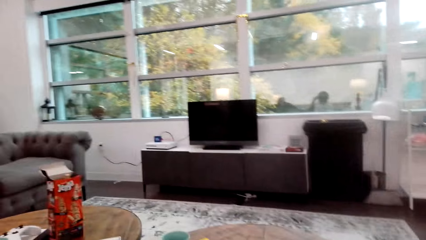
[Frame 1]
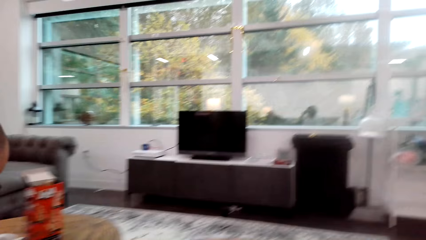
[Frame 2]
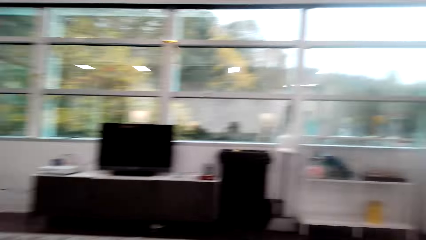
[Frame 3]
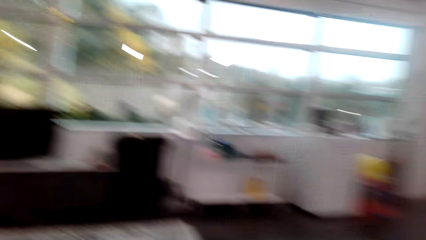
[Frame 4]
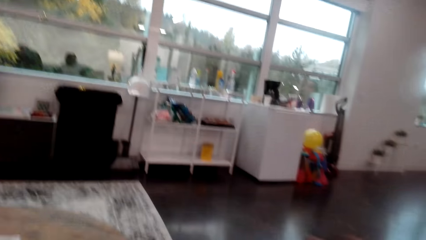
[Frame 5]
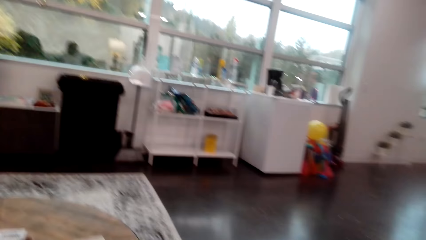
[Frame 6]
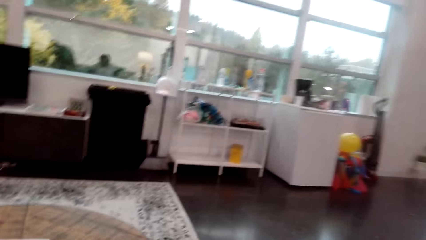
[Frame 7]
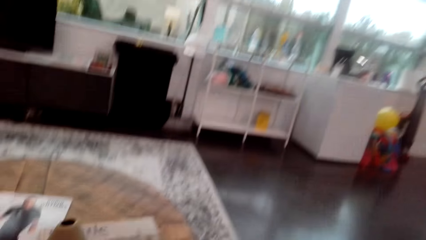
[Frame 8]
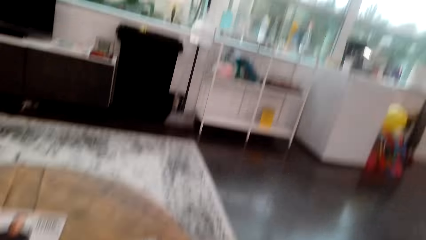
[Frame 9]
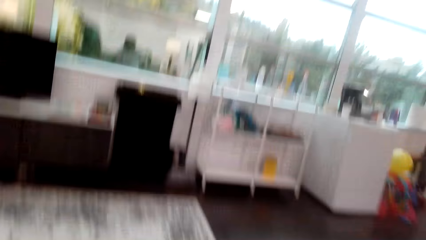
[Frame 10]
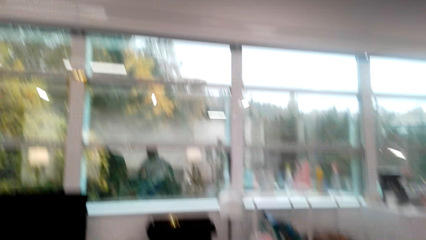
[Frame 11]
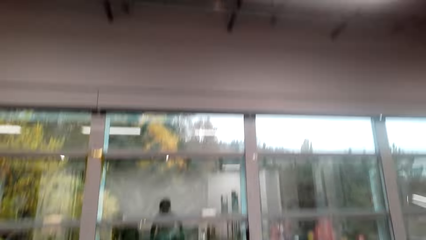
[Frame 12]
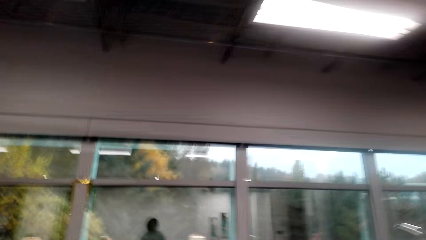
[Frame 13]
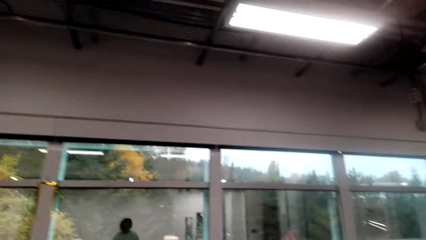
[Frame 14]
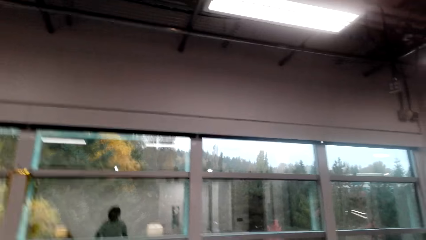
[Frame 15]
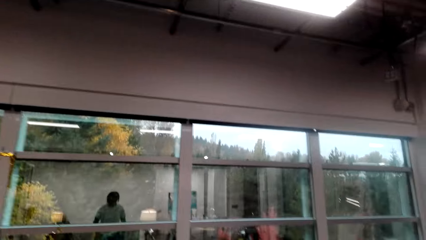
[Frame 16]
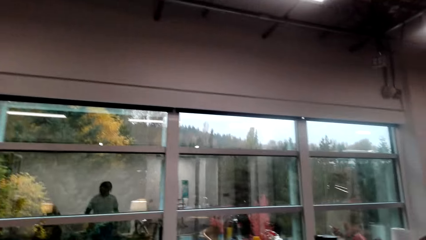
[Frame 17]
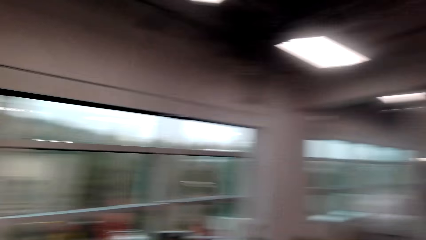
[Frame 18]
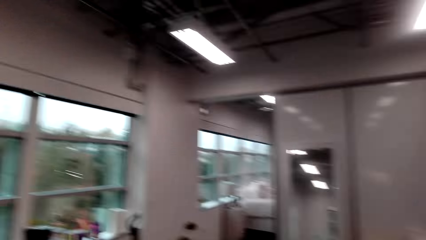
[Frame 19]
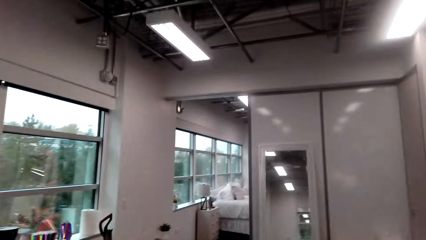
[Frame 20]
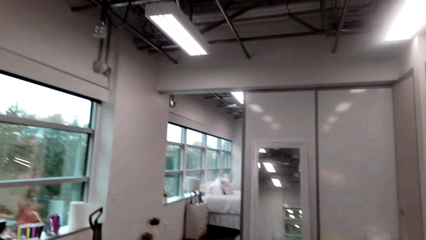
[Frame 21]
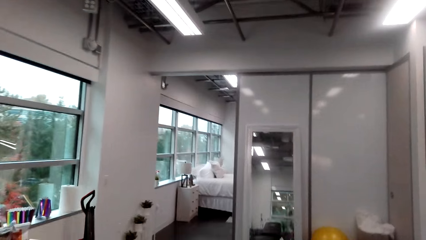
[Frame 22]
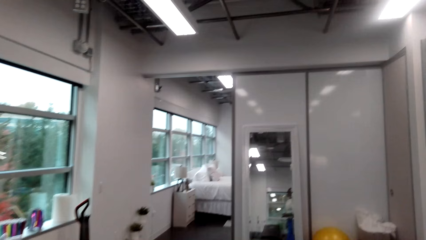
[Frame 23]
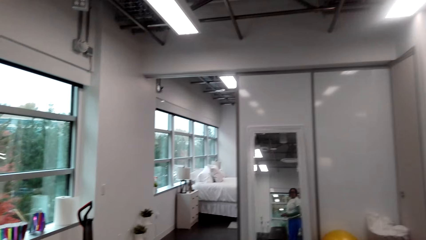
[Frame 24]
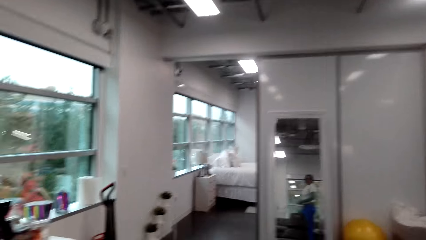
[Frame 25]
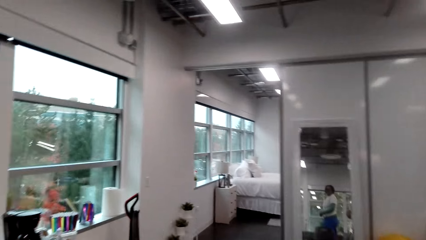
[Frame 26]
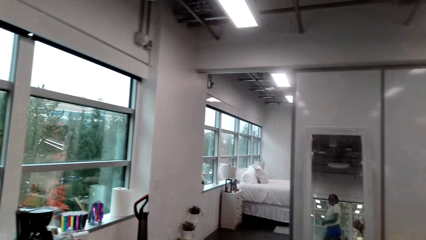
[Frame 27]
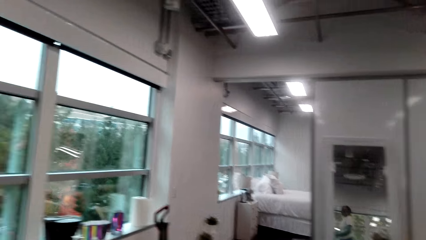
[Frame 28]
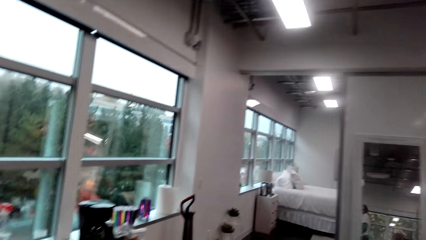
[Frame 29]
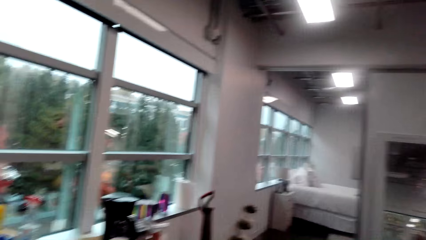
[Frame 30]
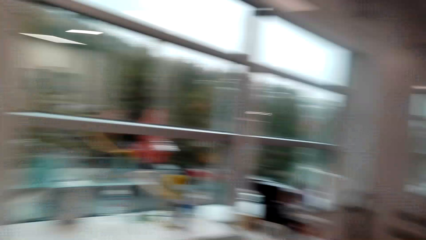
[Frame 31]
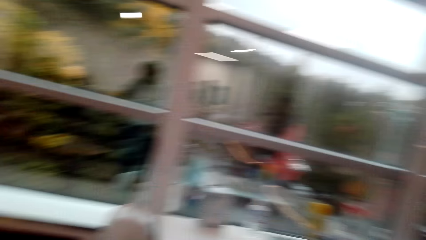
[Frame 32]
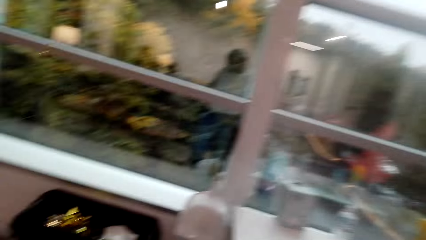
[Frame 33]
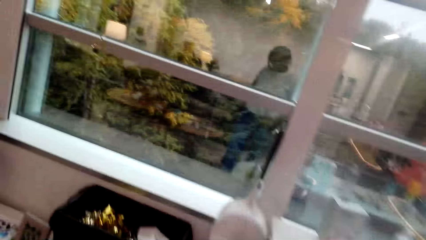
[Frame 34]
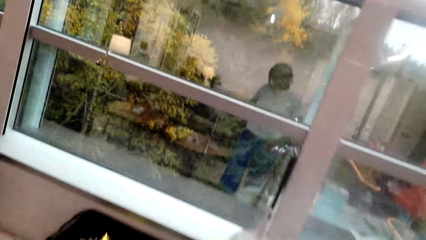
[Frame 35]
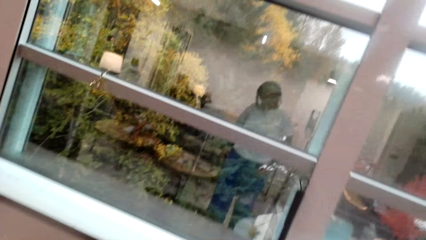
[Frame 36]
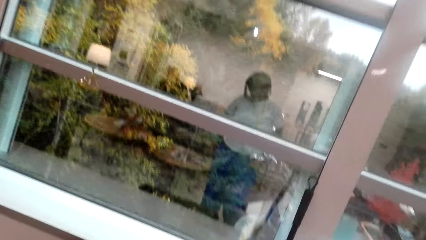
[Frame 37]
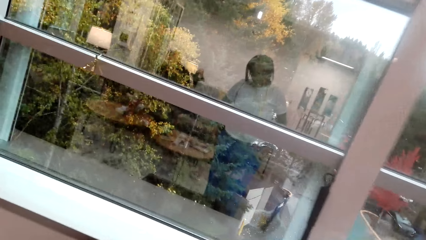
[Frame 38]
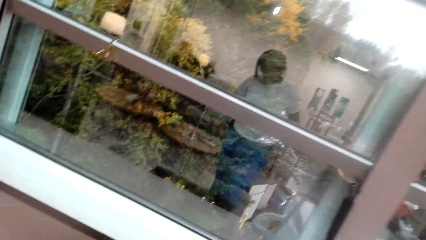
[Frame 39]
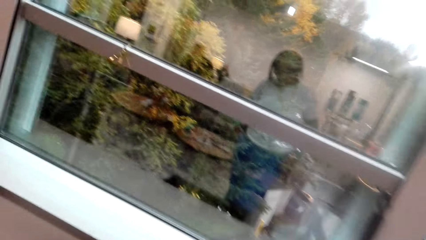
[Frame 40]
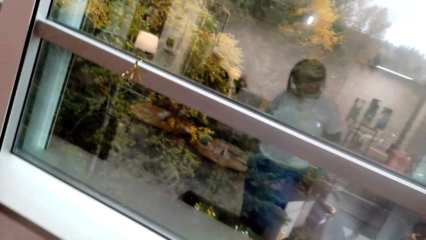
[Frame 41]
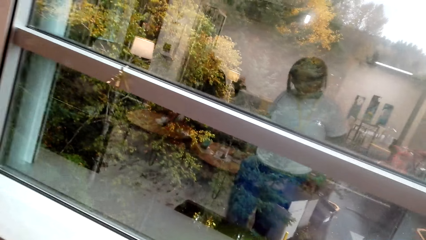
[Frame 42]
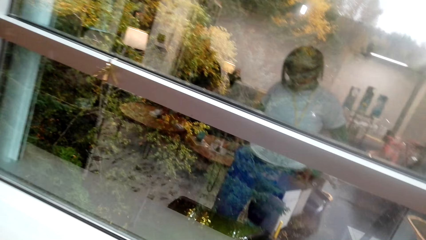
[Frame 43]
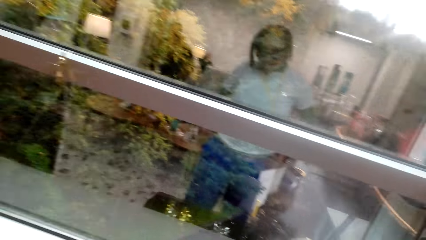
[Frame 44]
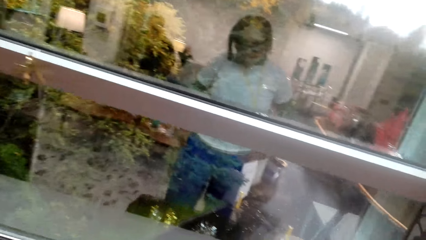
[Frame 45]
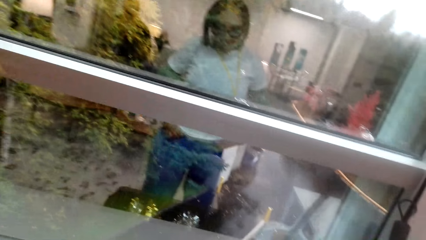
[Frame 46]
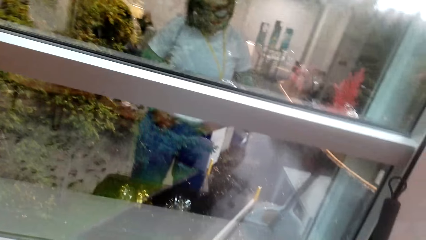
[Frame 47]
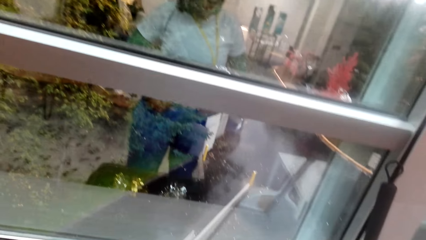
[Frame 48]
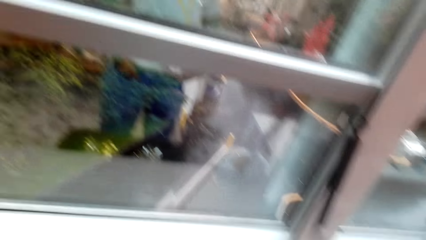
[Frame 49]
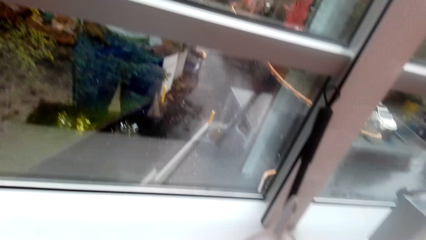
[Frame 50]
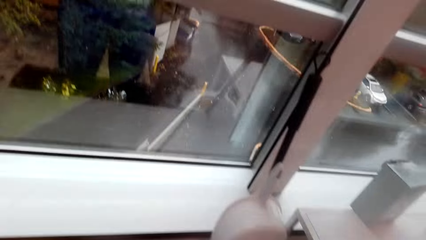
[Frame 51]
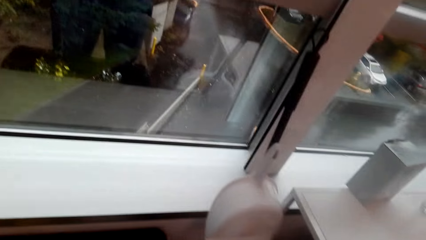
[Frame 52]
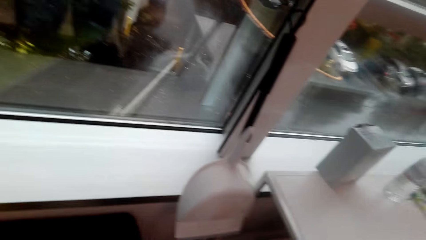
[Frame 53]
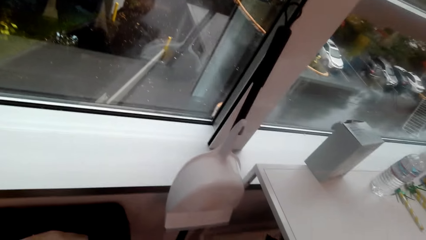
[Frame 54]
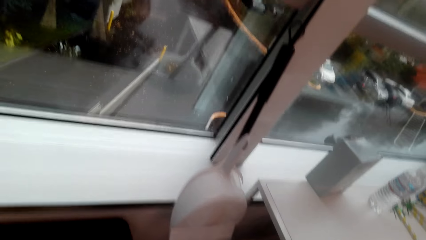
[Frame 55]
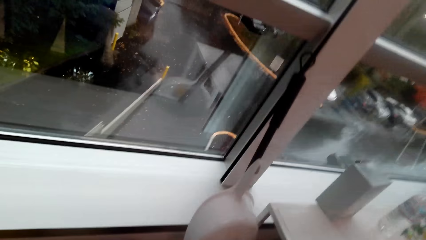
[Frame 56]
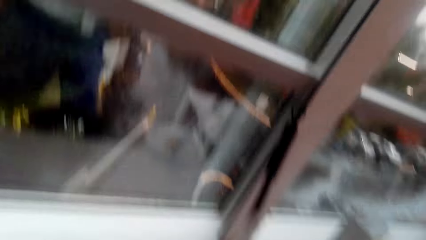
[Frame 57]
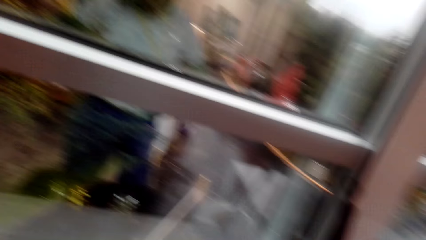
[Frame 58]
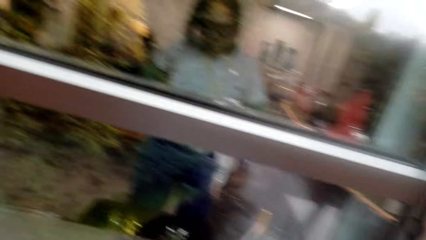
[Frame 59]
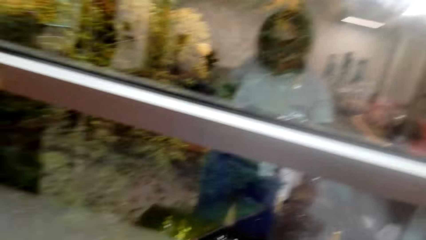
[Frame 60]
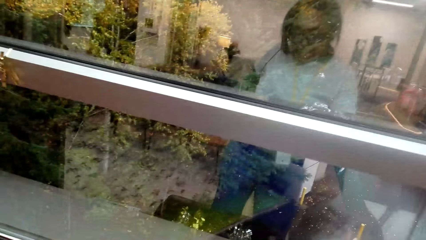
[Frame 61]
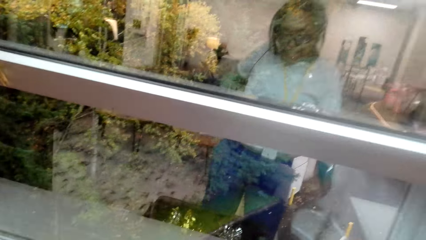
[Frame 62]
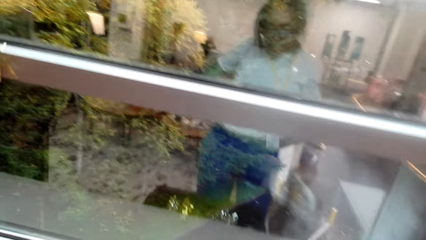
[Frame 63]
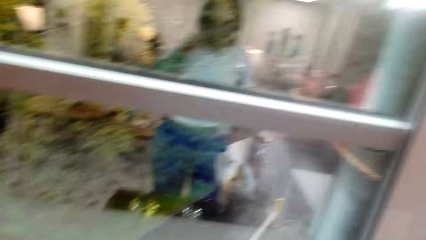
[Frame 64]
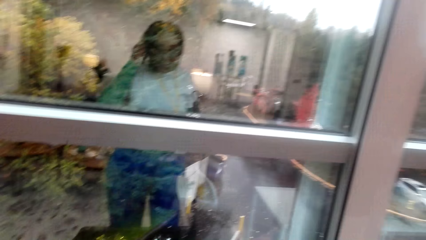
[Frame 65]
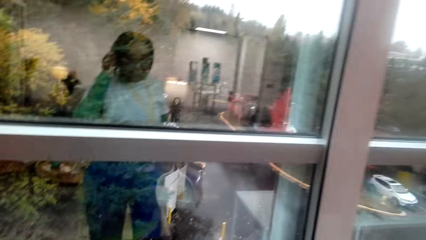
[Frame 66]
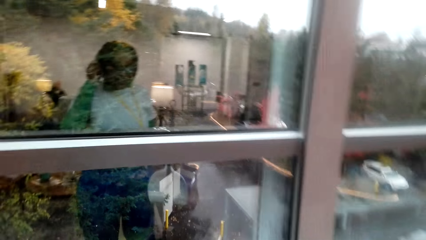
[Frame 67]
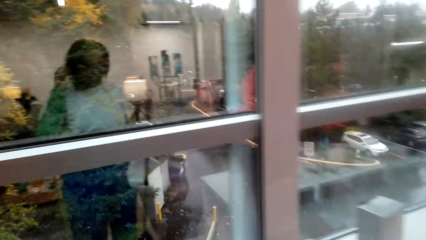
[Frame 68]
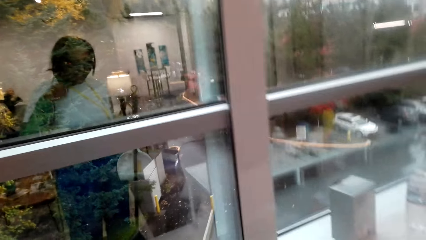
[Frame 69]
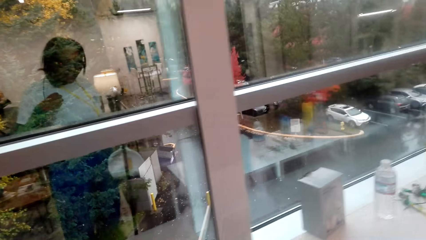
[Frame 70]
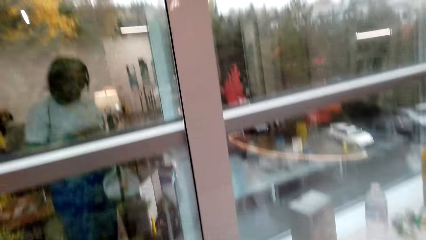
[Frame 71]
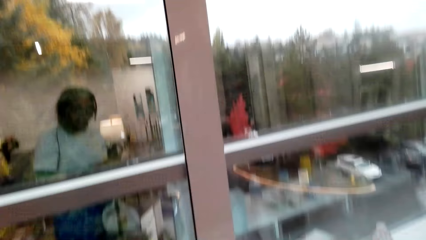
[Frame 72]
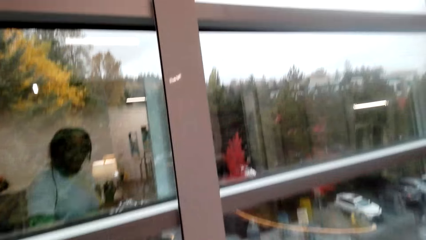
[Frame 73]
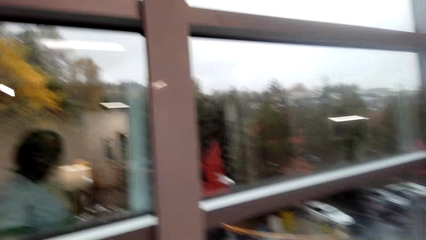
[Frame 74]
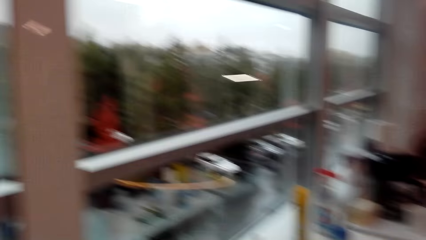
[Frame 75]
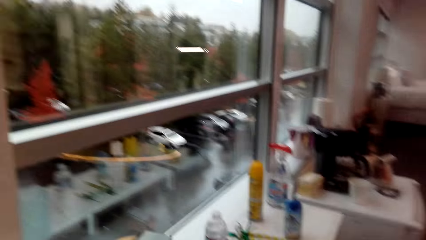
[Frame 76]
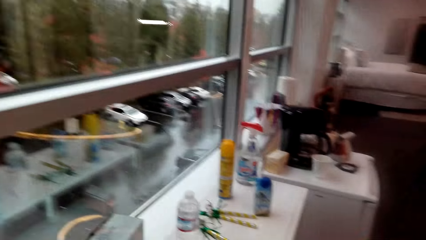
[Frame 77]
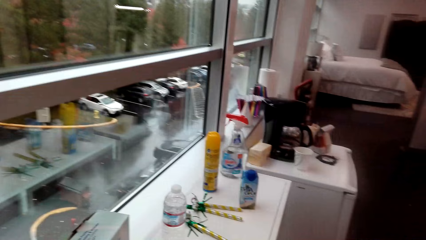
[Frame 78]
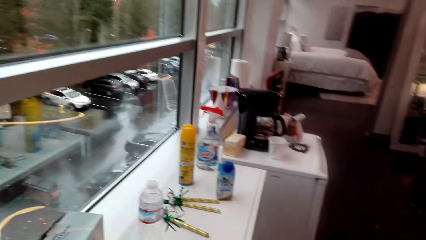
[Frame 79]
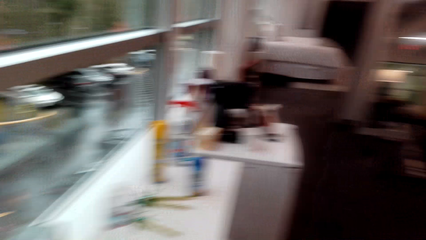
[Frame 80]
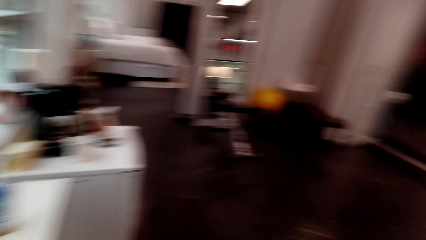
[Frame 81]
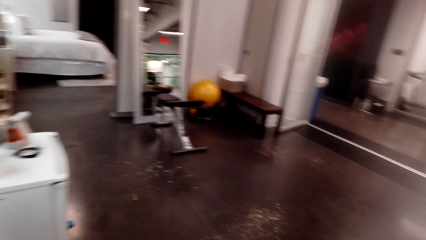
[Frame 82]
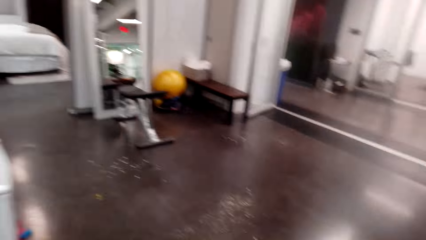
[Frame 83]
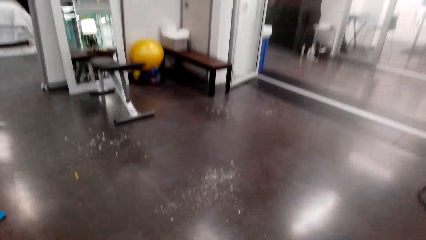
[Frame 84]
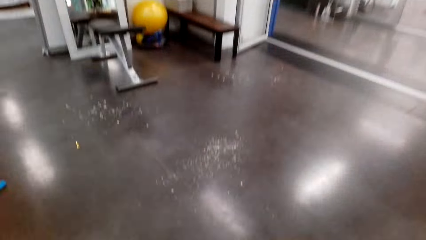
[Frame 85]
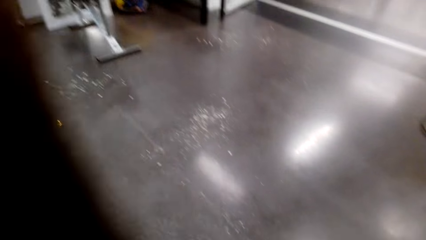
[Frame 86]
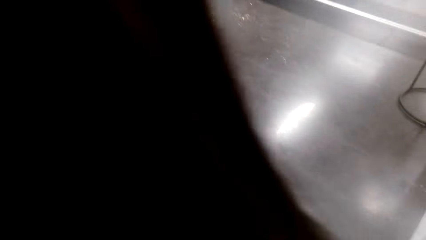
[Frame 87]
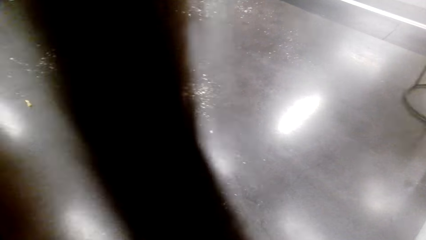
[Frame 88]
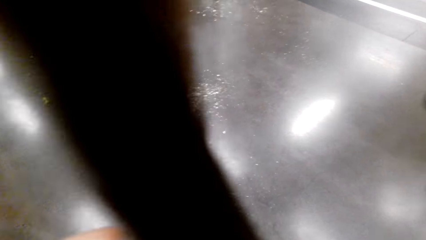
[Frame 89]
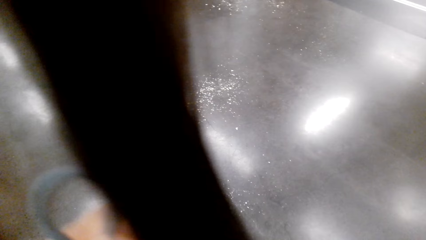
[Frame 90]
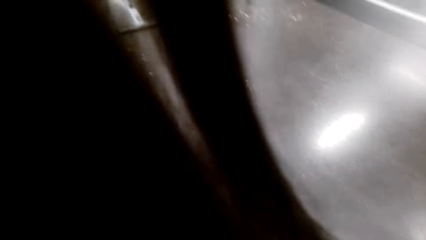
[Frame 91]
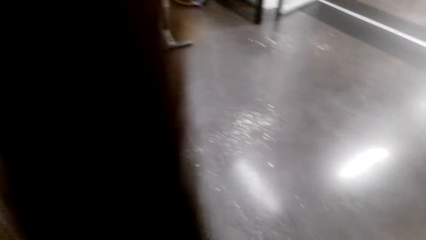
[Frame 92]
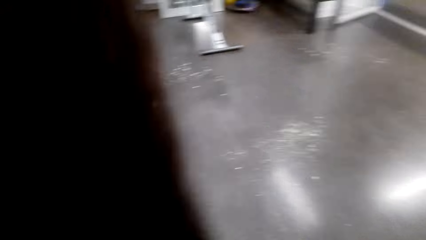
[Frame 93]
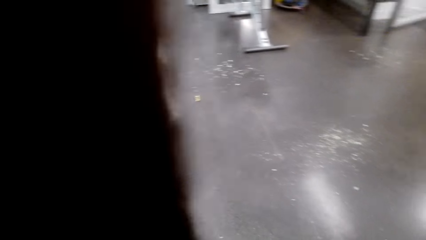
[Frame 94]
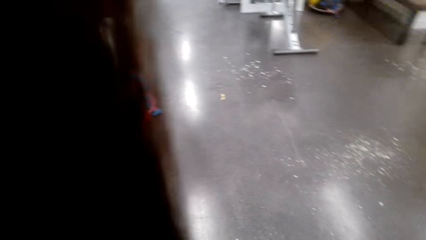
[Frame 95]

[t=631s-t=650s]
The camera wearer walks around the room.
